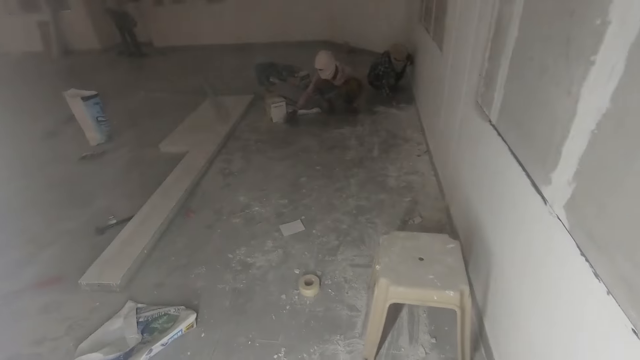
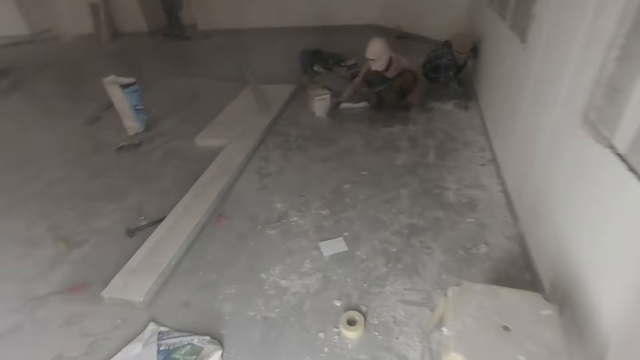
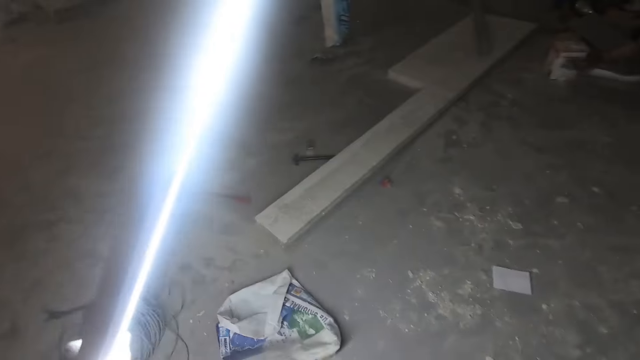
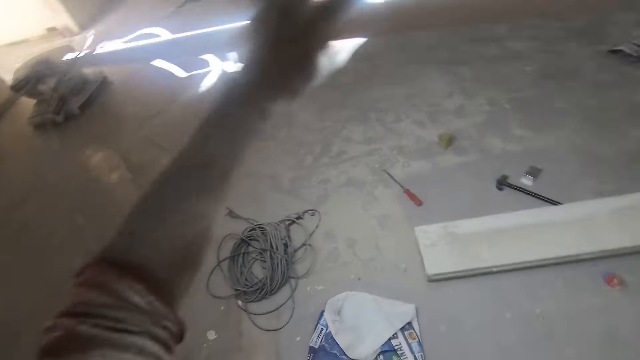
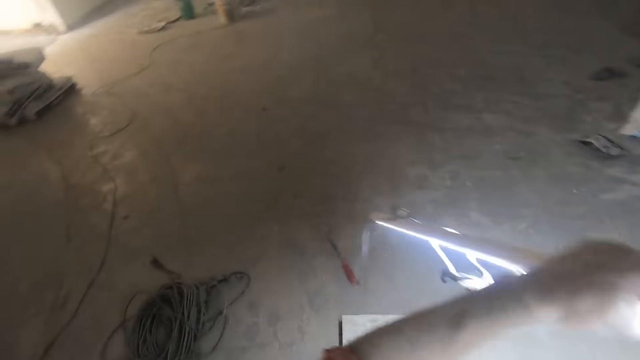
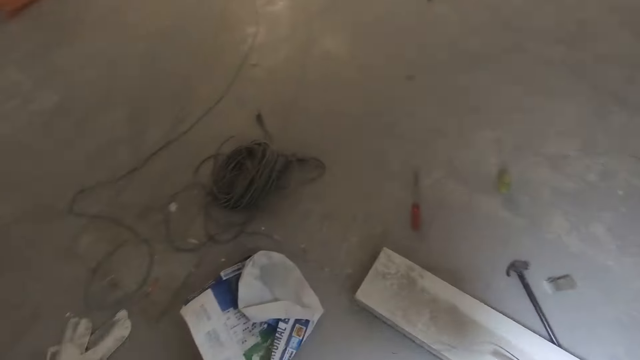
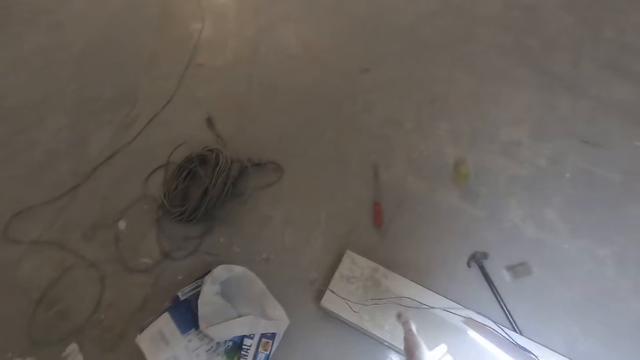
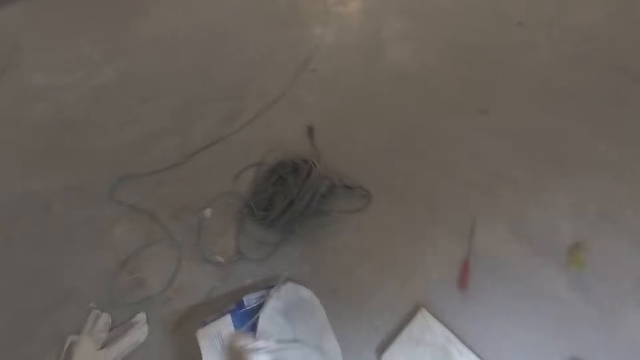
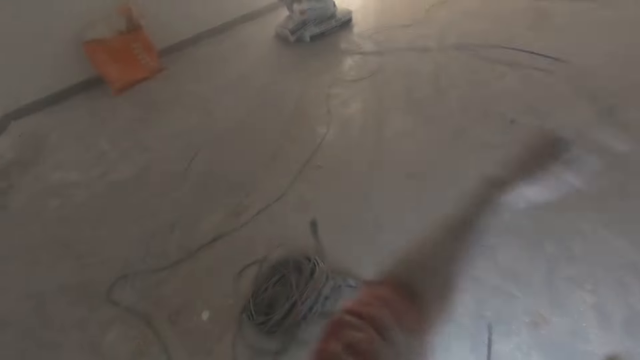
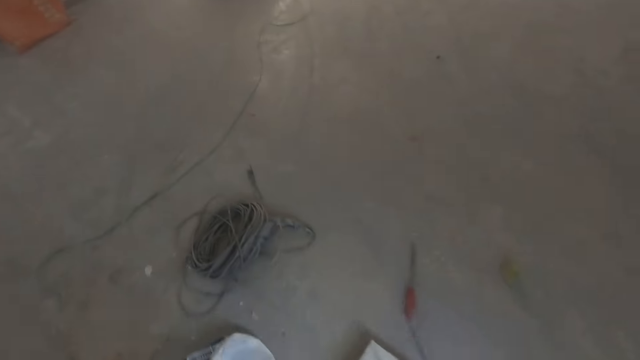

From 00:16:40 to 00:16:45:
The man scrubs the floor with sandpaper in his left hand. The camera wearer walks within the room.

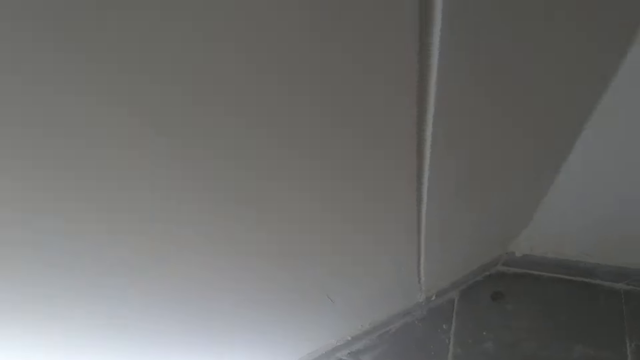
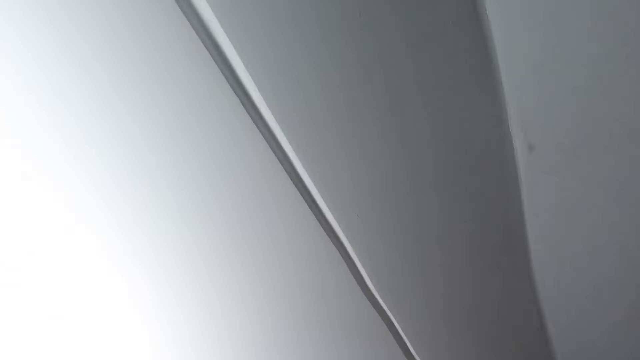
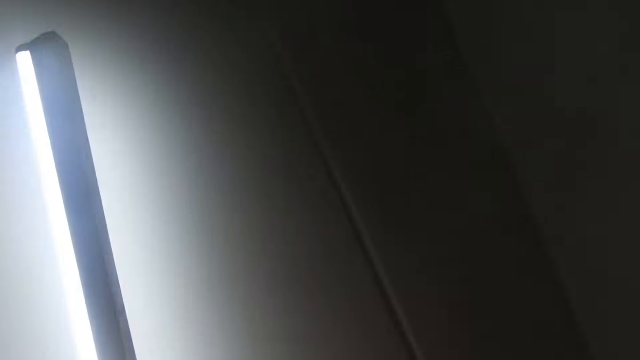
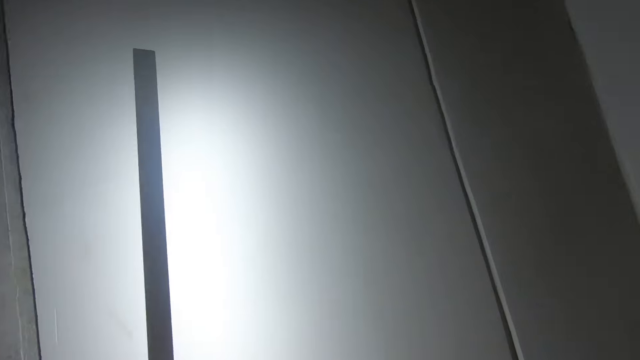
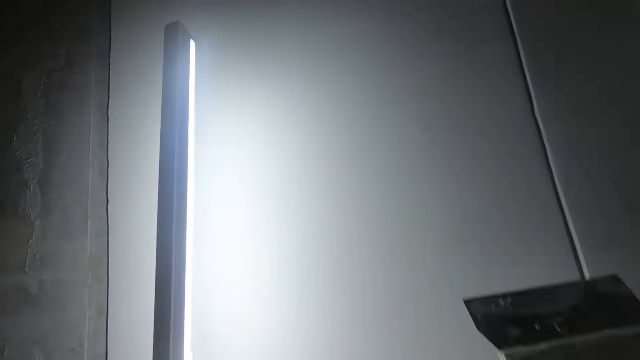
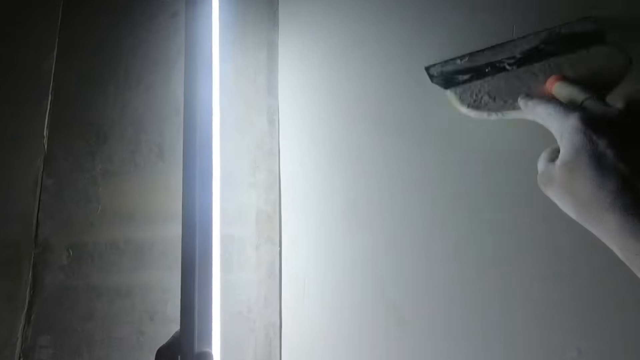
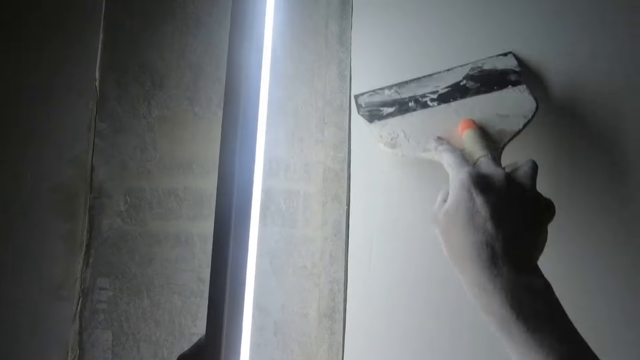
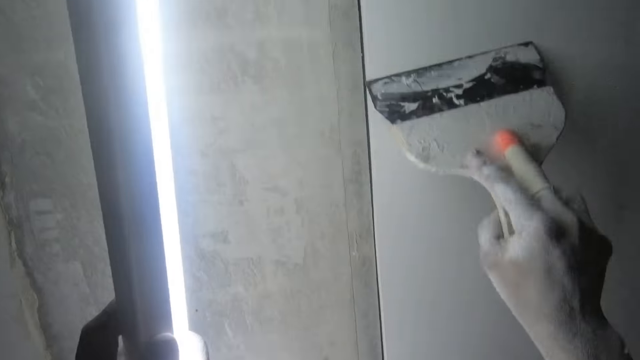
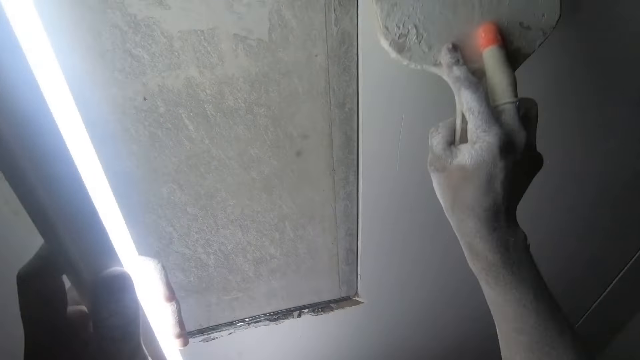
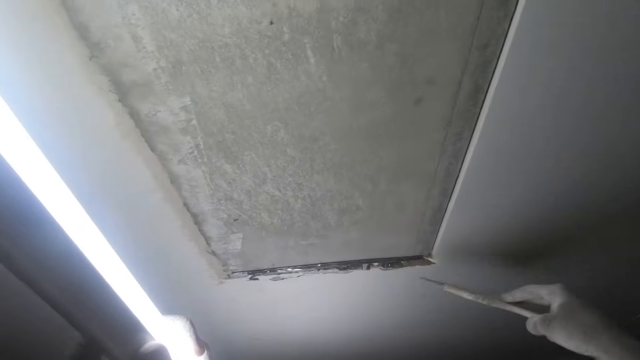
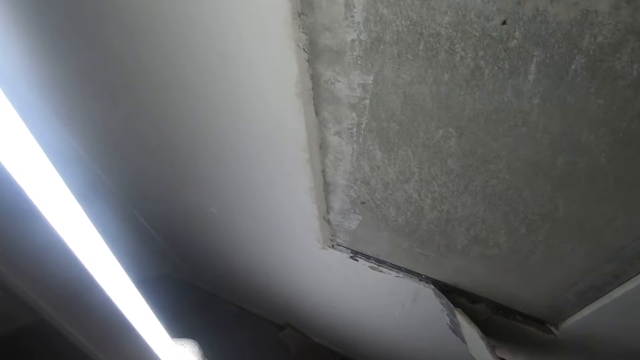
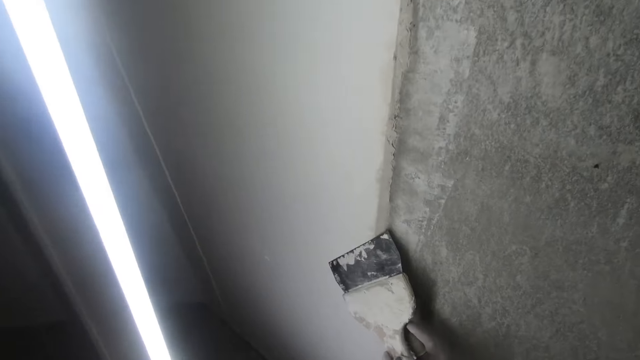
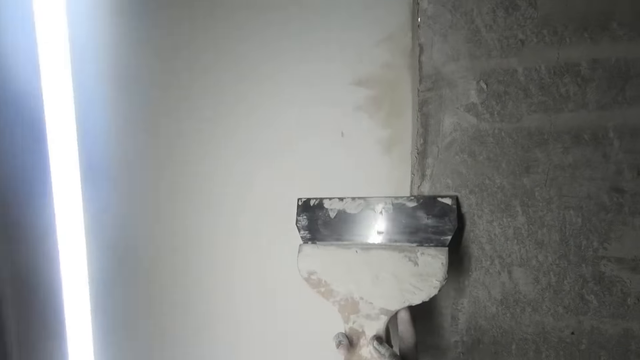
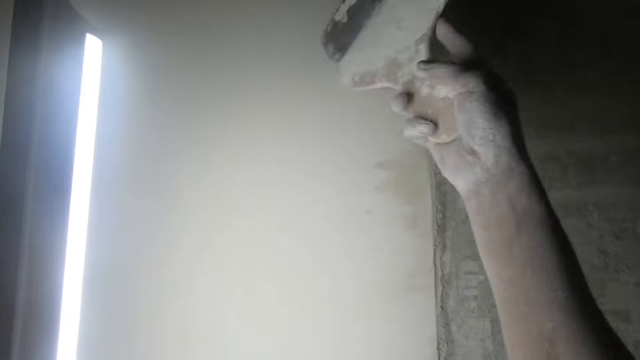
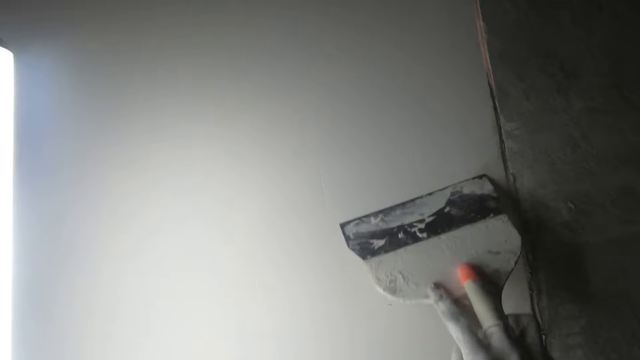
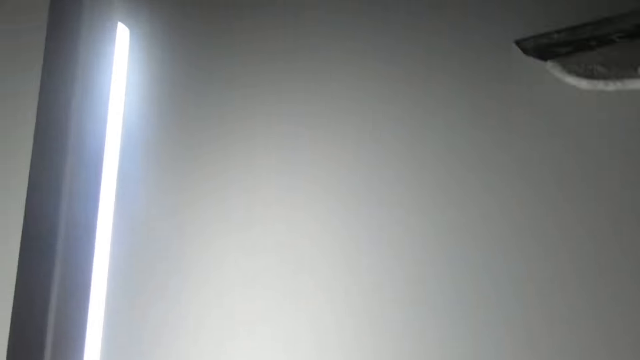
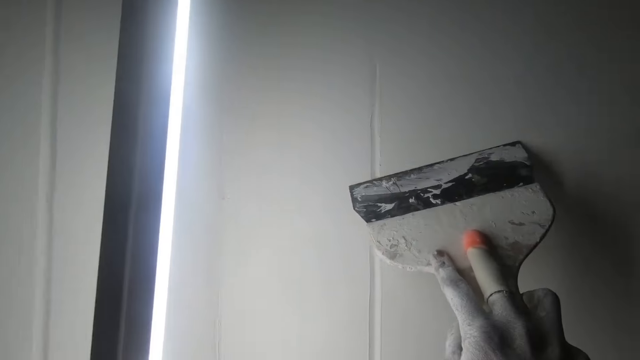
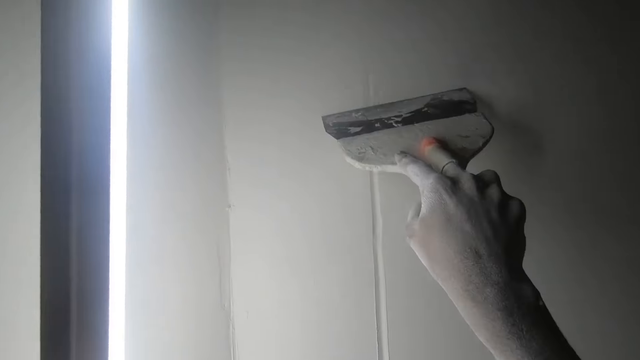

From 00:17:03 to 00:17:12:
The camera wearer holds the fluorescent light with his left hand. He scrapes the wall with the paint scraper in his right hand.

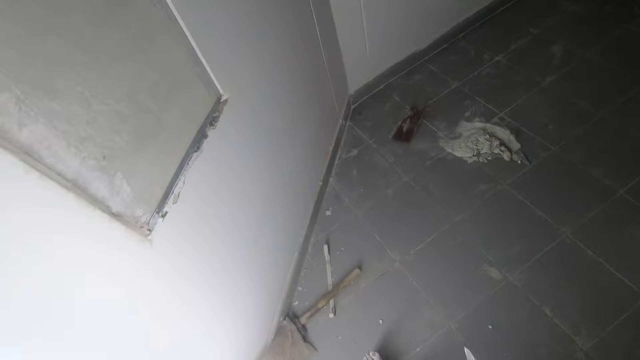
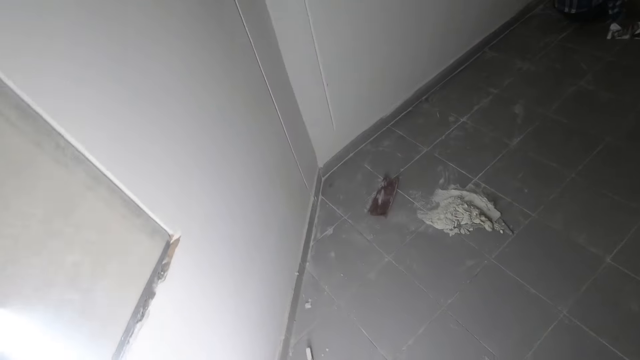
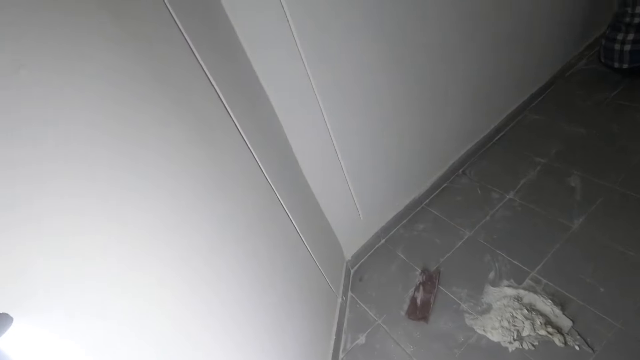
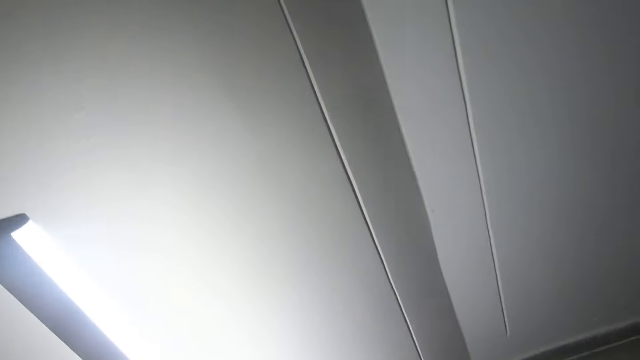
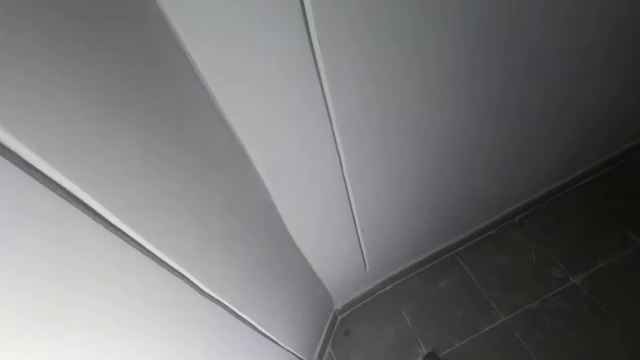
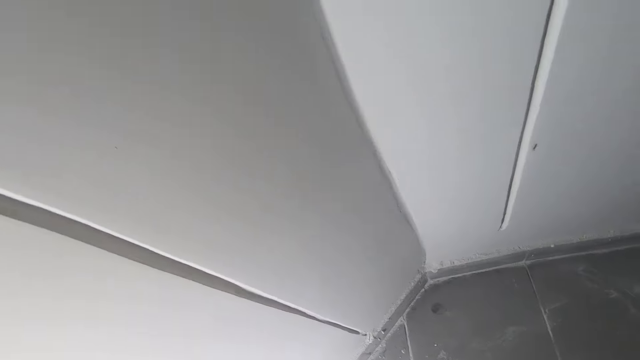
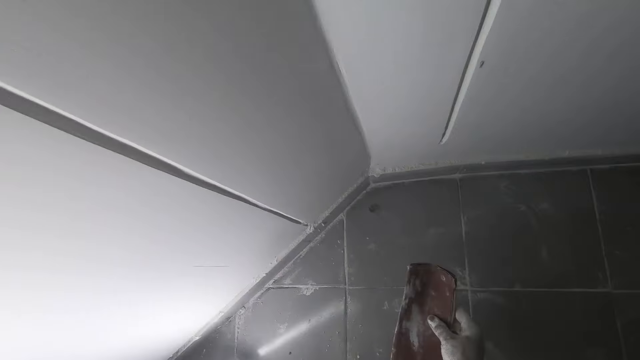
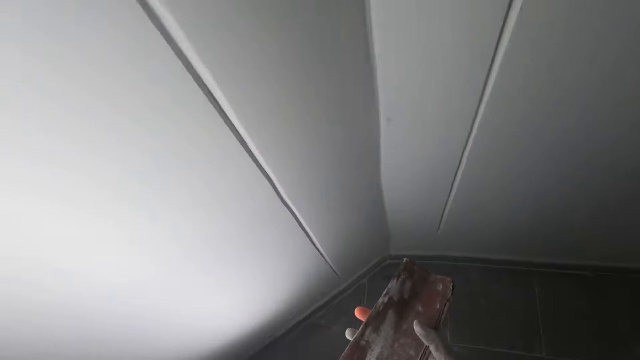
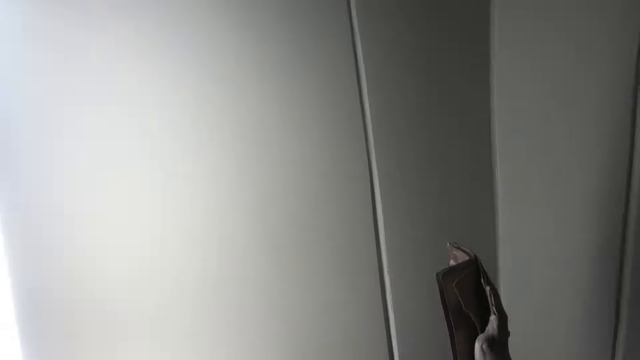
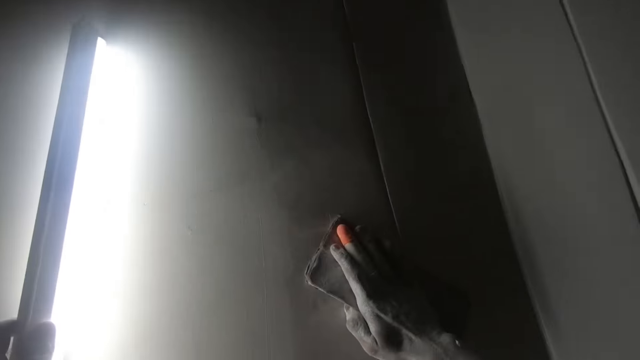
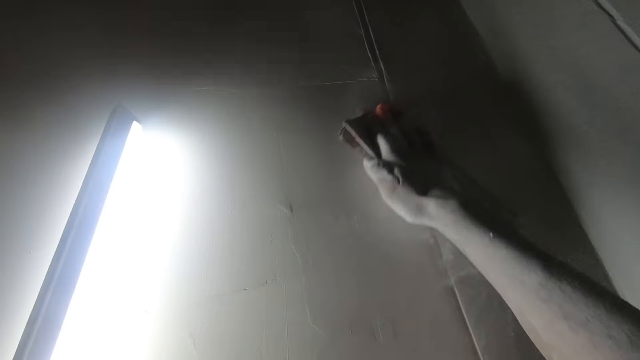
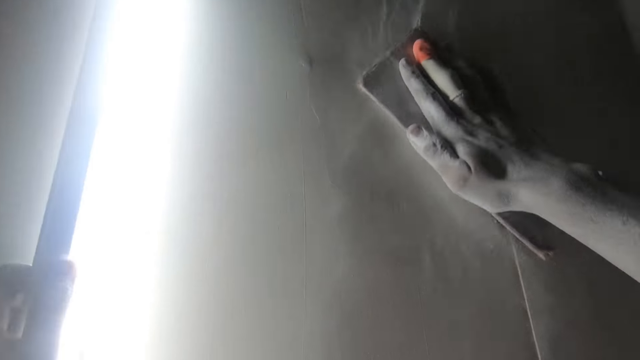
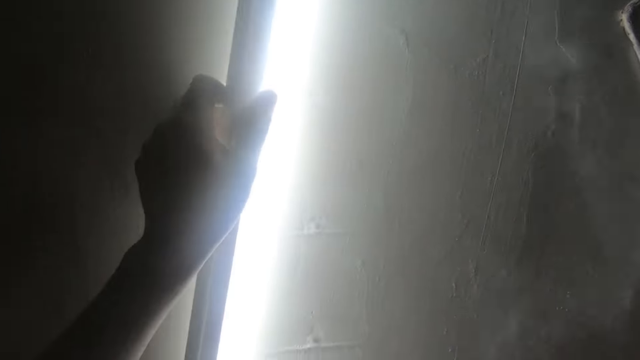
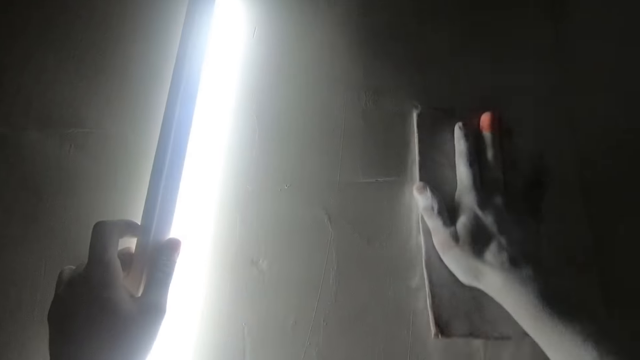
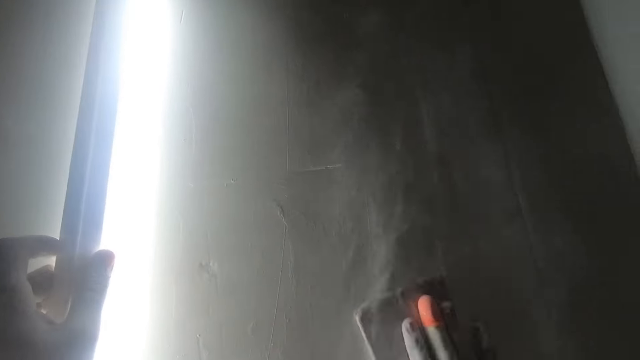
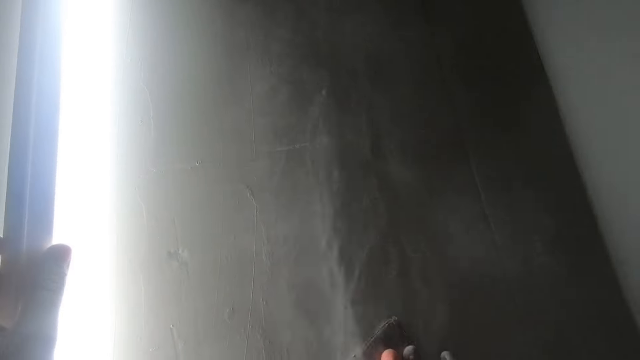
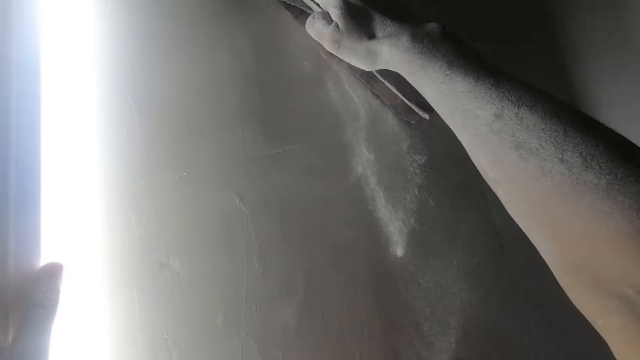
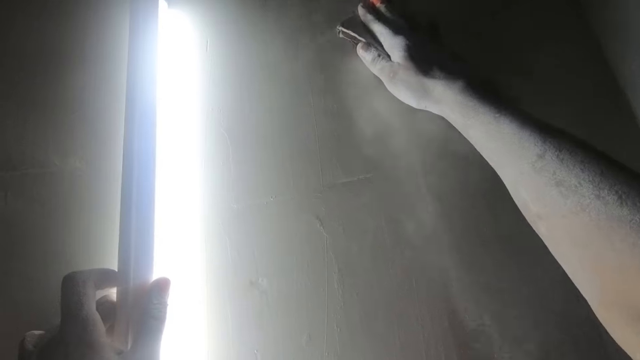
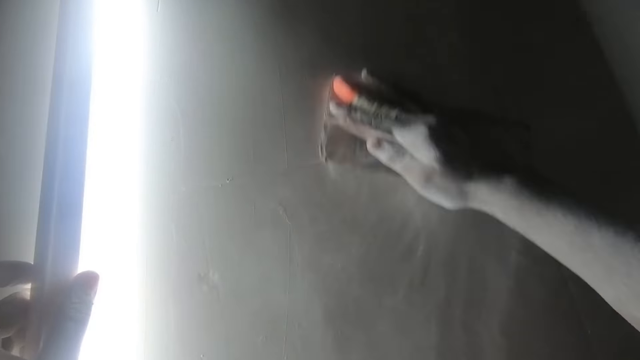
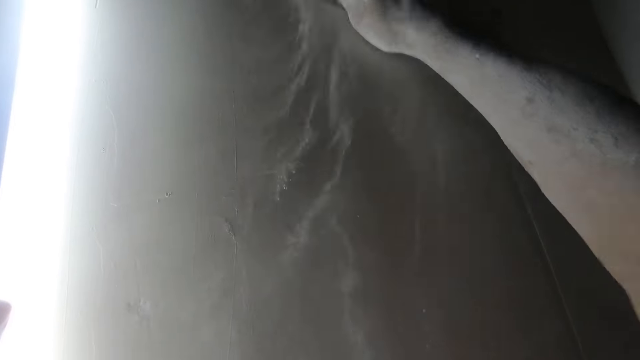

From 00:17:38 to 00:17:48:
The camera wearer carries the sandpaper with his right hand. He walks around the room. He scrubs the wall with the sandpaper in his right hand.
